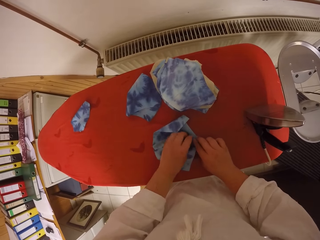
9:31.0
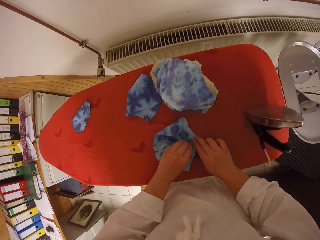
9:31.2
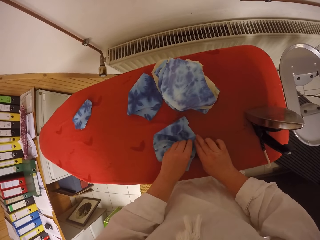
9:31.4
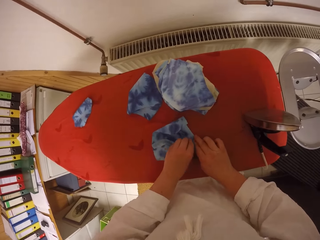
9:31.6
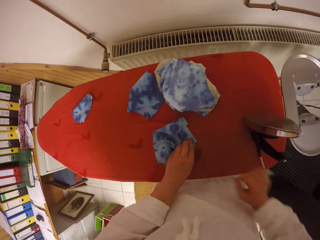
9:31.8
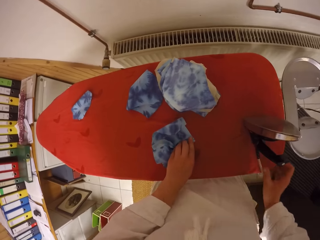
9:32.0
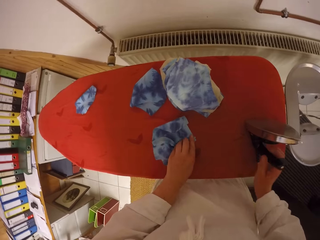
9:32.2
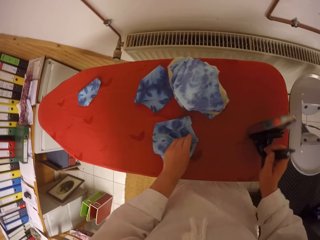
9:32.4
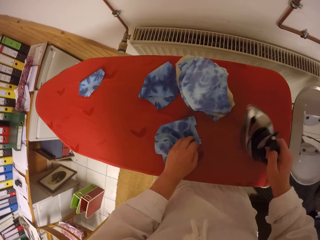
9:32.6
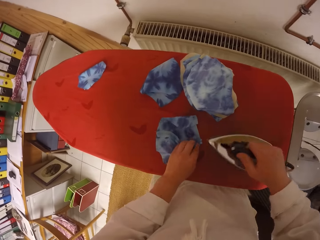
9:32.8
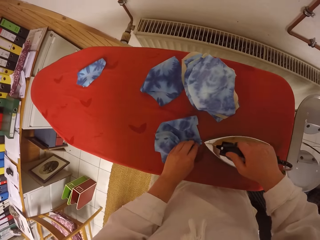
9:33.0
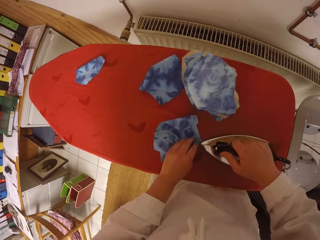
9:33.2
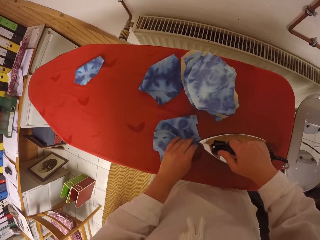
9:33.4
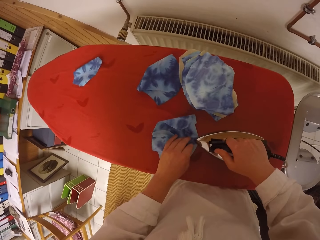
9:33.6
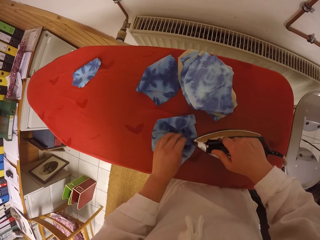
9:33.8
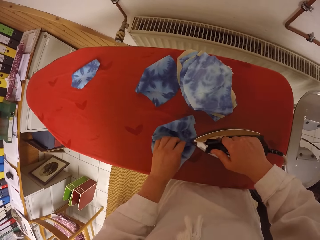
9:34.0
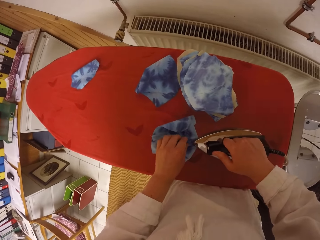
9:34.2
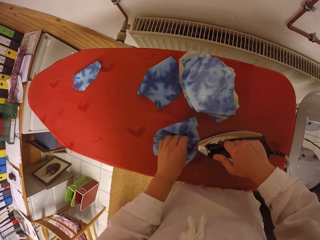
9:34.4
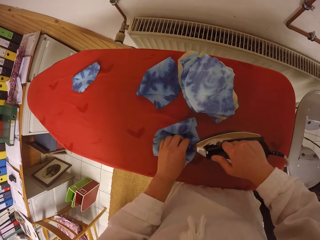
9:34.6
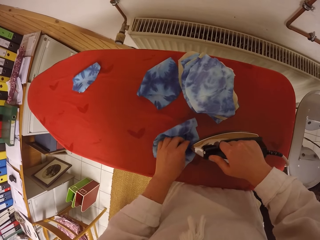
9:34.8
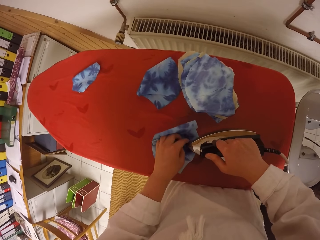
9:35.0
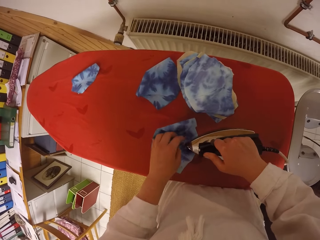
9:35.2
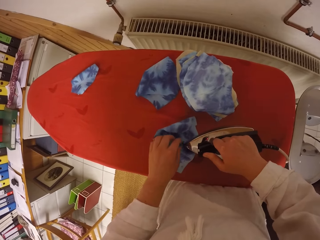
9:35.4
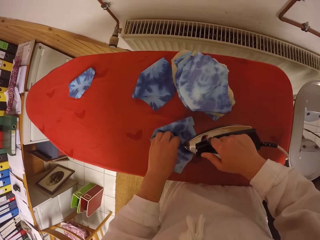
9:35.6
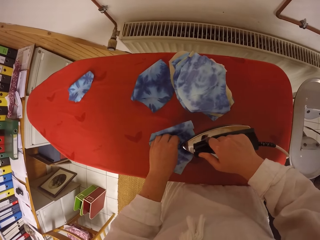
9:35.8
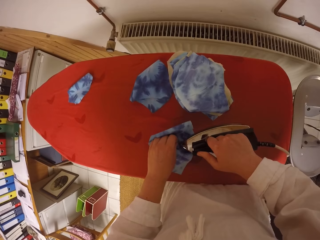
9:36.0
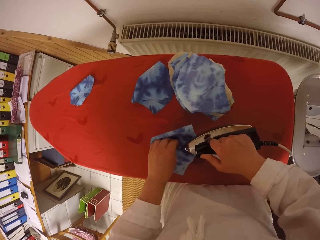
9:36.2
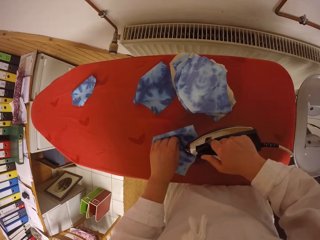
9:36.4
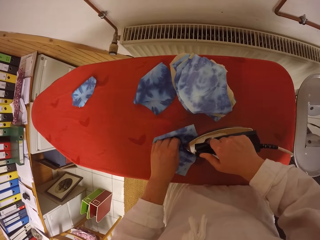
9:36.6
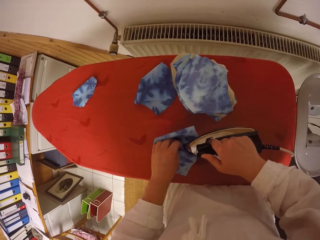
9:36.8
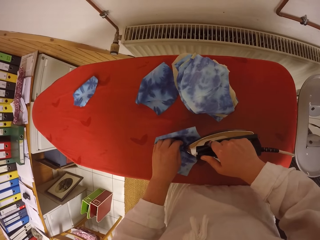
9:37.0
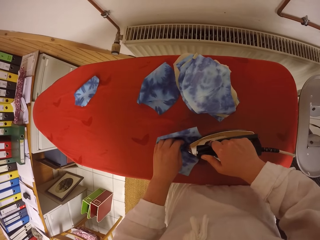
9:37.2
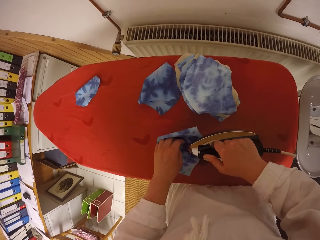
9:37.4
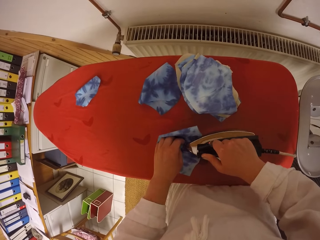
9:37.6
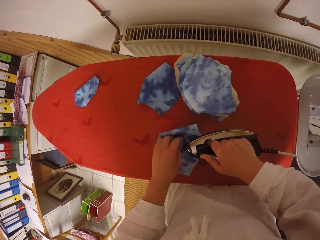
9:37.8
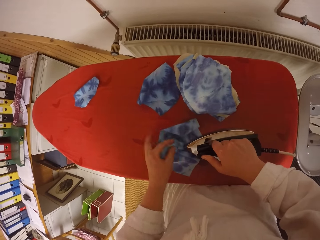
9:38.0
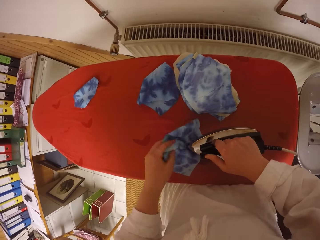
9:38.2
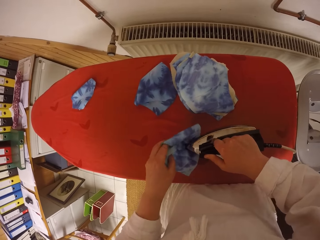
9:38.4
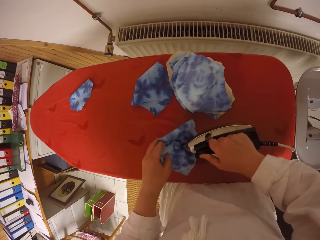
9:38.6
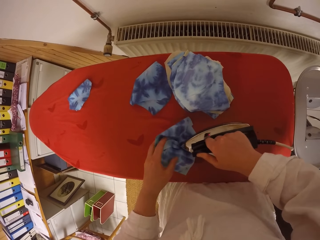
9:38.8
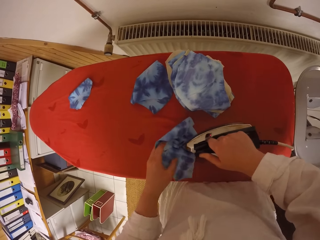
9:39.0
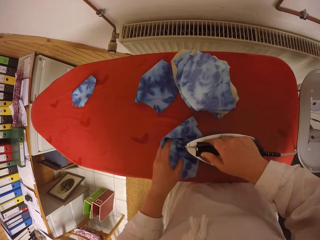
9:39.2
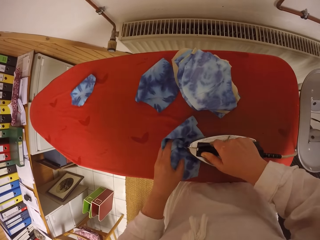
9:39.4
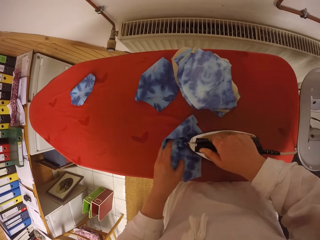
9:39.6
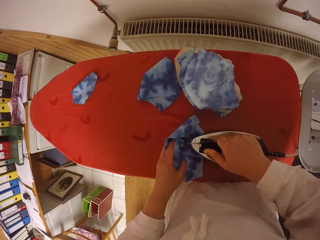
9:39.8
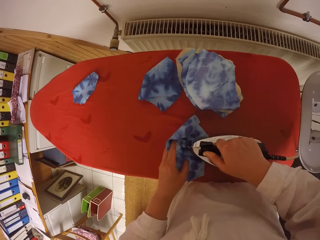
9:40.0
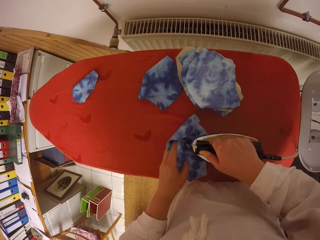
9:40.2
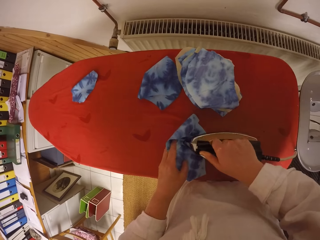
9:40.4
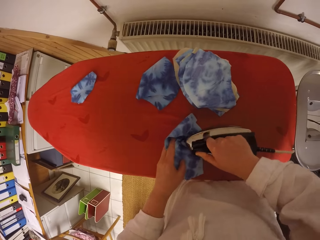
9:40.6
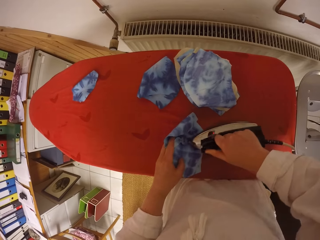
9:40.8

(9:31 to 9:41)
The camera wearer picks up the electric iron on the table with her right hand. She irons the fabric with the electric iron in her right hand. She moves her left hand around the fabric.

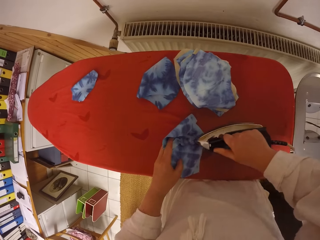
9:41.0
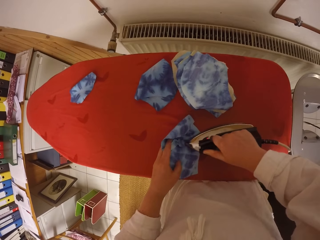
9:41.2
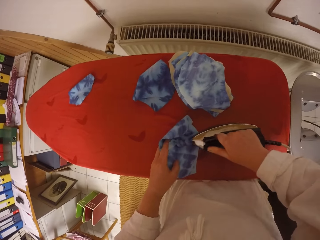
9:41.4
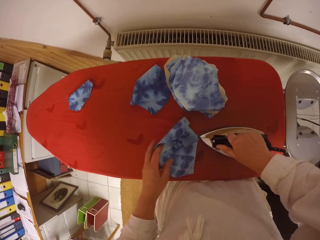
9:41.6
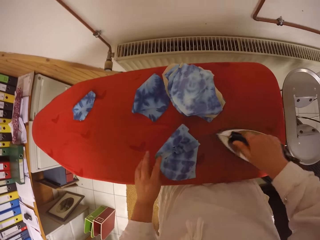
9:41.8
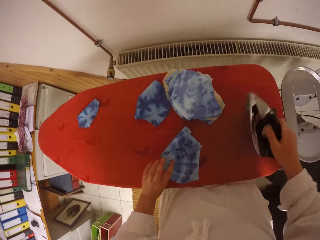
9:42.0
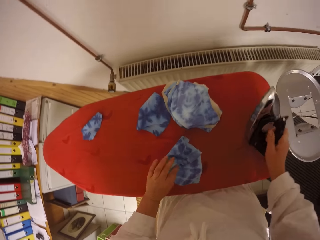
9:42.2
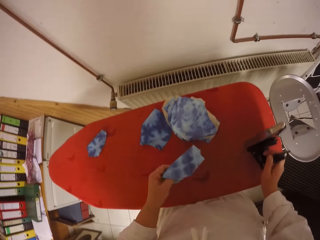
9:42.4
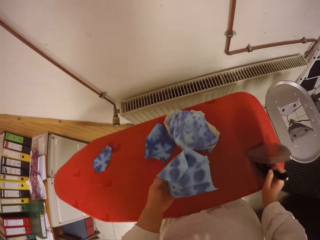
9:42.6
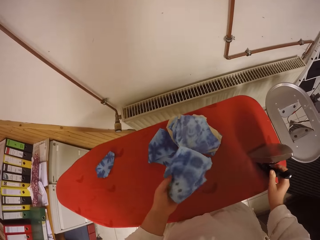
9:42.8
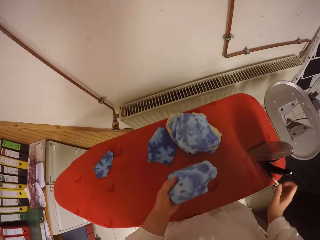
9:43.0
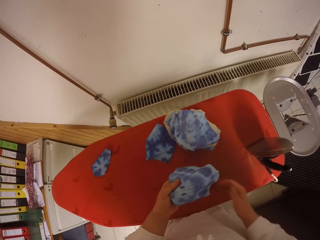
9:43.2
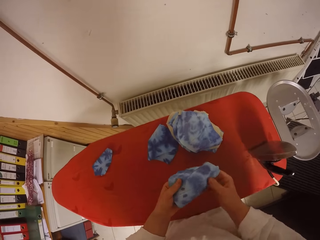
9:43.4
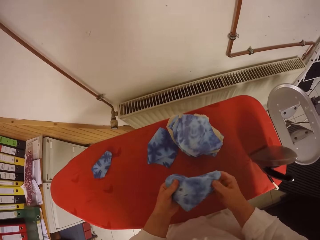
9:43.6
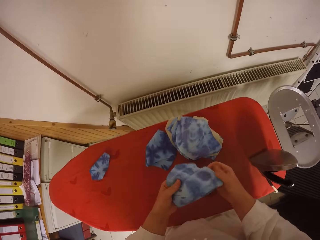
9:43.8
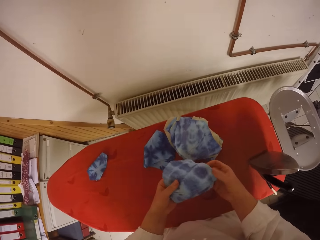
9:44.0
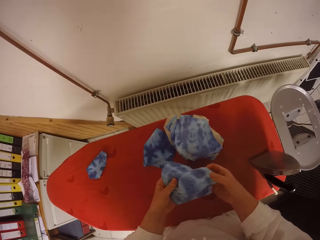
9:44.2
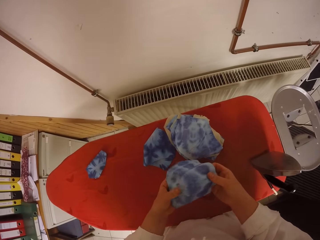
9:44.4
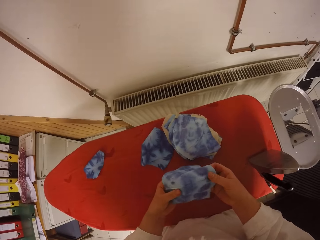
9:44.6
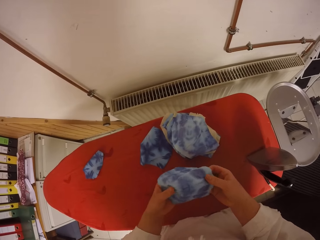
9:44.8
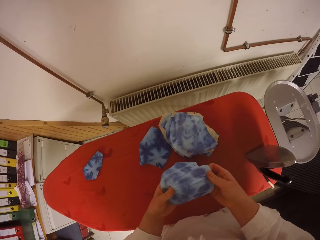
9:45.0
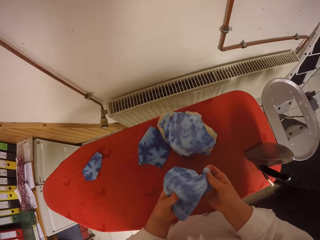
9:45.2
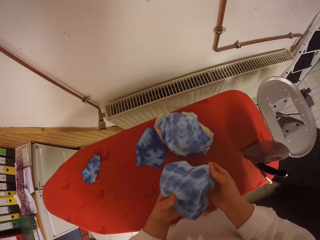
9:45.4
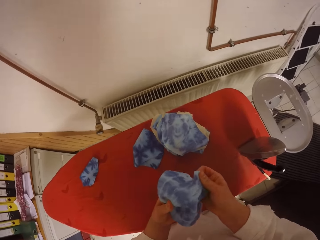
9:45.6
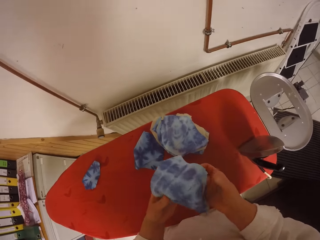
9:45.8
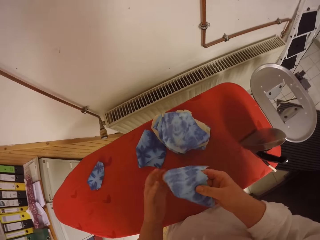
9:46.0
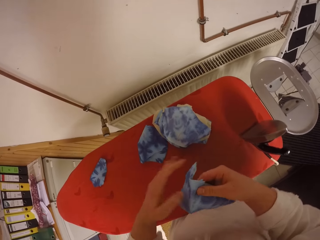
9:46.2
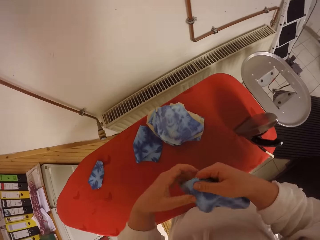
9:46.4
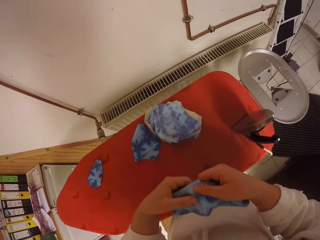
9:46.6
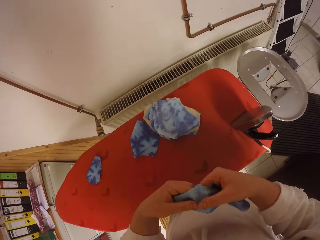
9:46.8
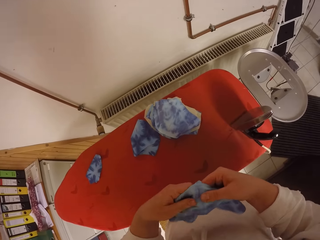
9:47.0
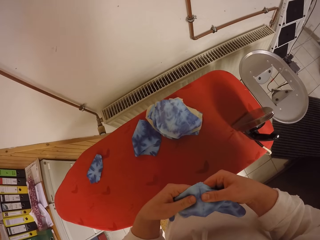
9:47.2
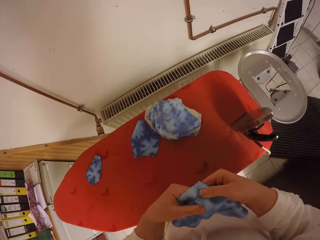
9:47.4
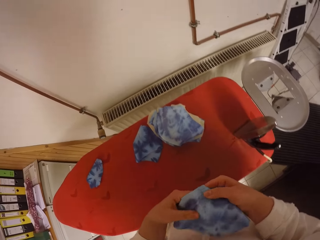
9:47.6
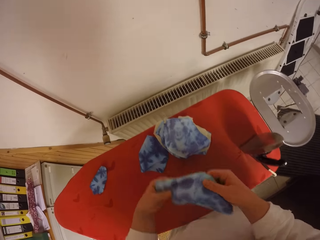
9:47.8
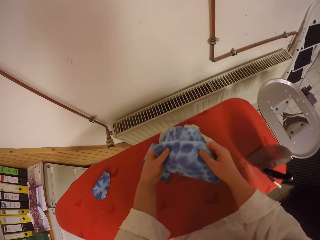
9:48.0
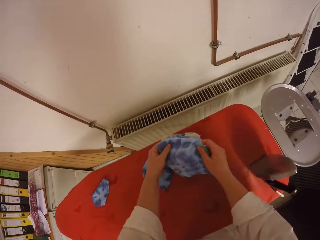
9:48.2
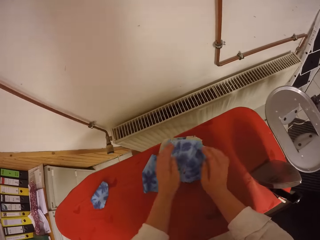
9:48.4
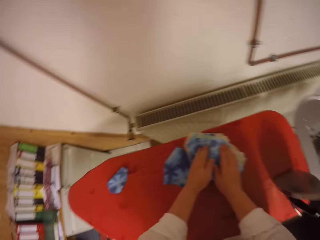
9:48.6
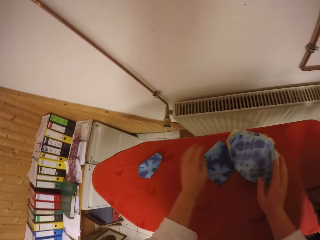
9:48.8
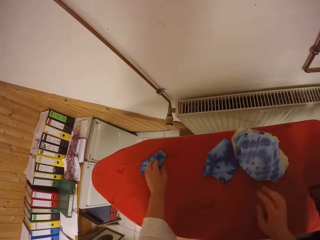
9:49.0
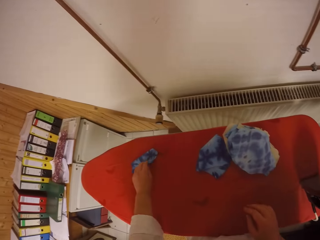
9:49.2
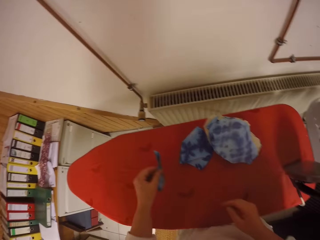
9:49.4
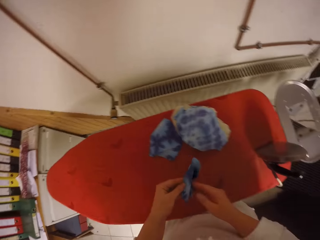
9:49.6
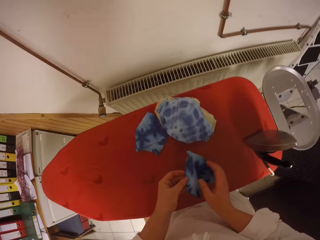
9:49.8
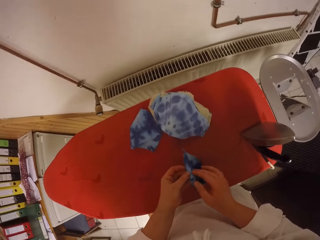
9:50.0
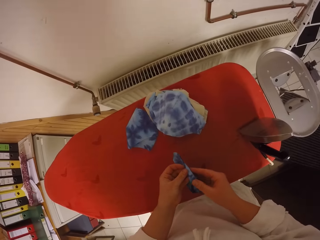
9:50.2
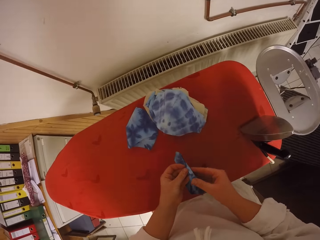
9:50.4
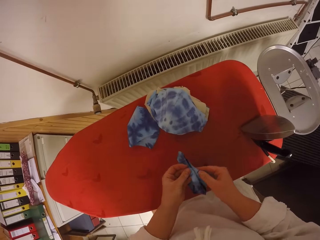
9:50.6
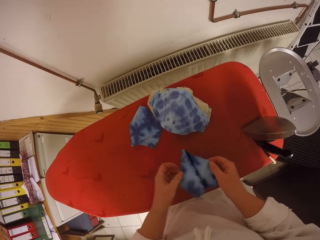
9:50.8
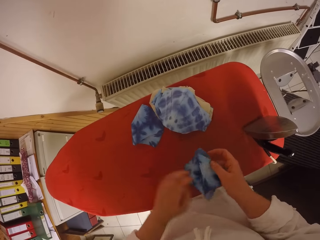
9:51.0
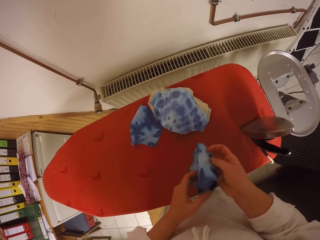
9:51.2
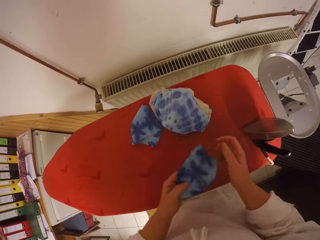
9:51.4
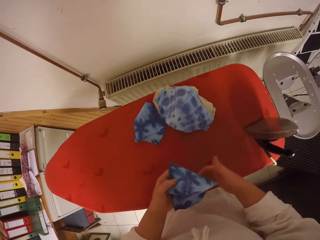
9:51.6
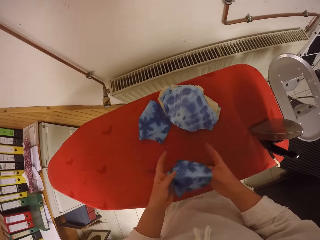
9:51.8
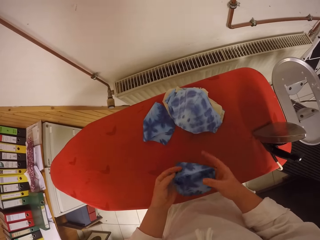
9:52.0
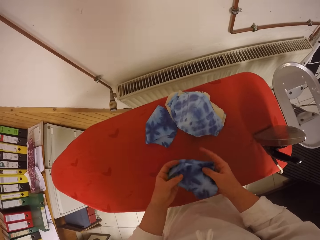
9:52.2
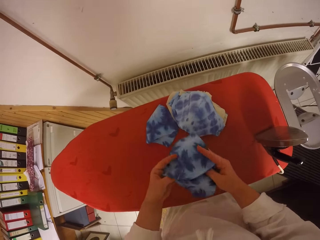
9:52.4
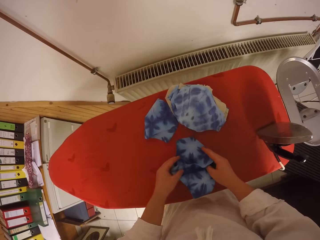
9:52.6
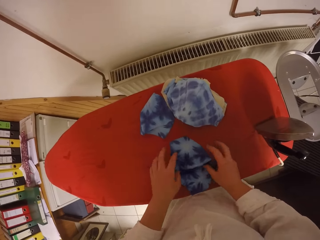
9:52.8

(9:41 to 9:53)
The camera wearer lifts up the fabric with her left hand. She drops the electric iron on the table with her right hand. She touches the fabric with both hands. She straightens the fabric. She drops the fabric on some fabrics using both hands. She picks up a fabric from a table with her left hand. She opens the fabric with both hands. She separates the fabric. She turns the fabric with both hands.
